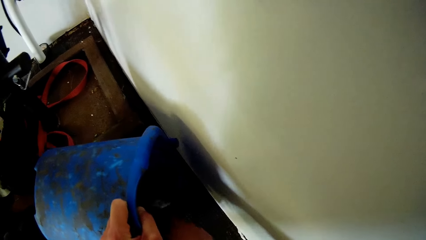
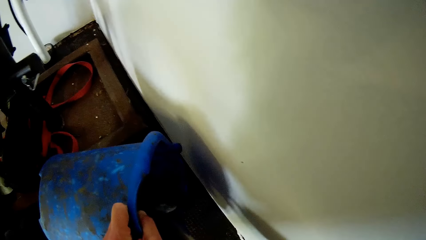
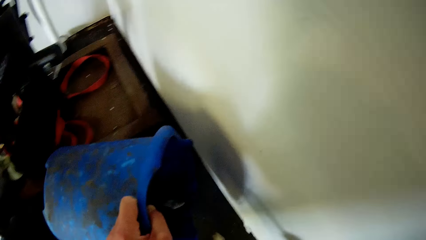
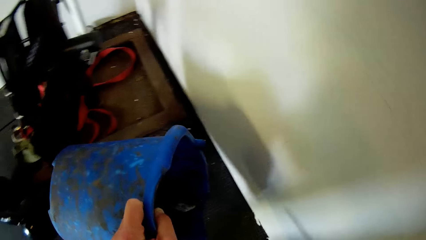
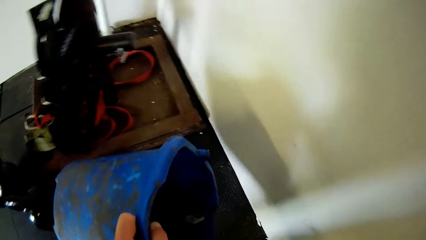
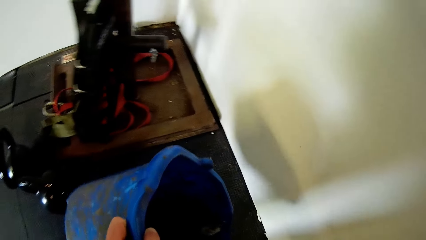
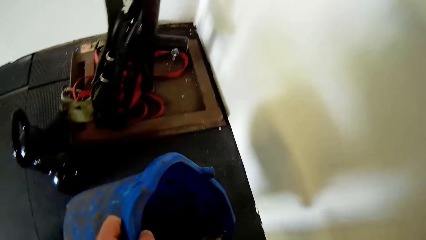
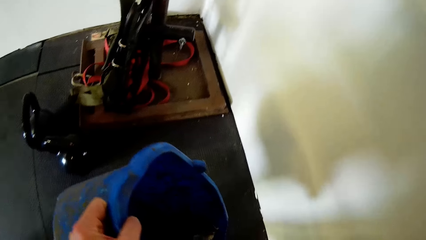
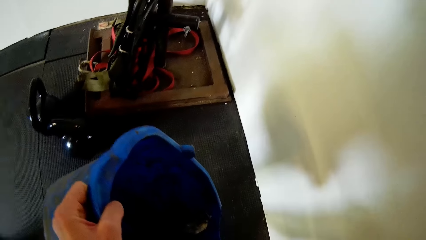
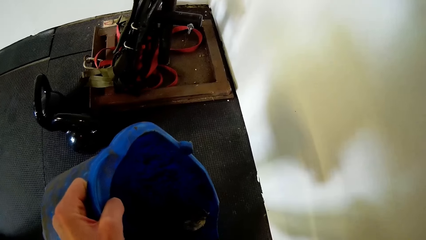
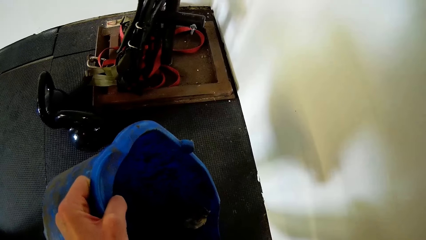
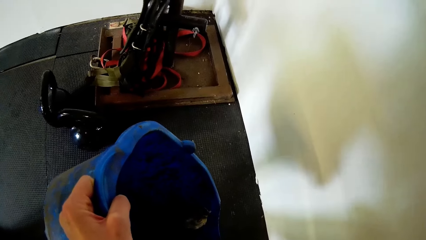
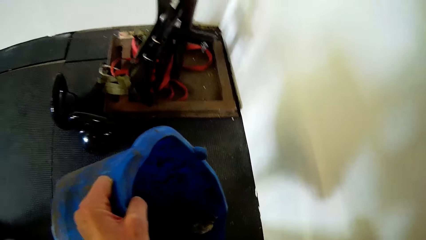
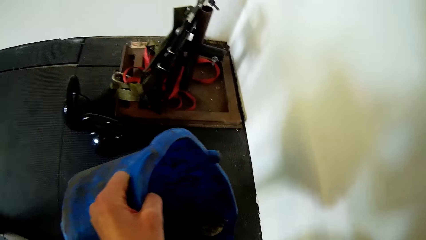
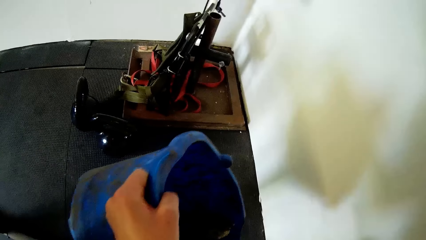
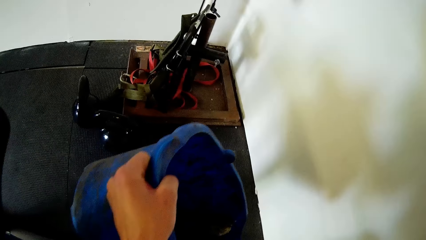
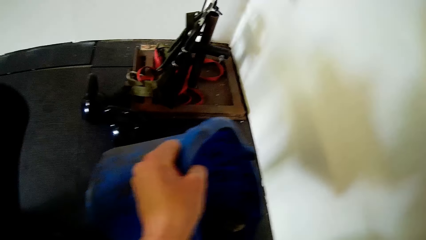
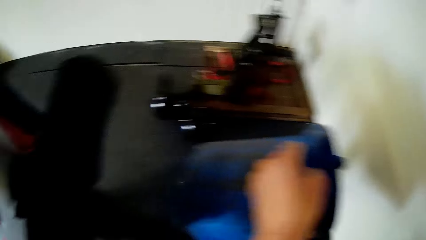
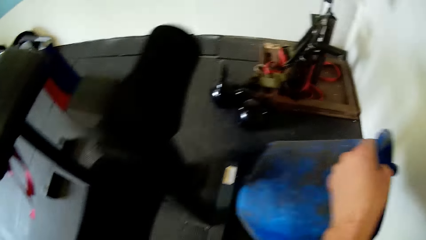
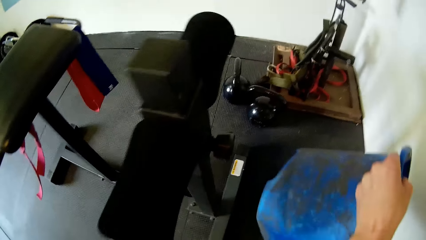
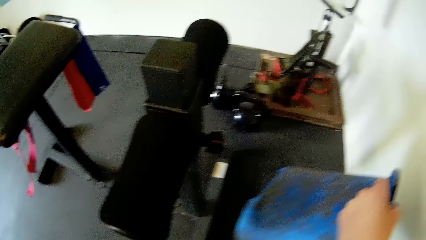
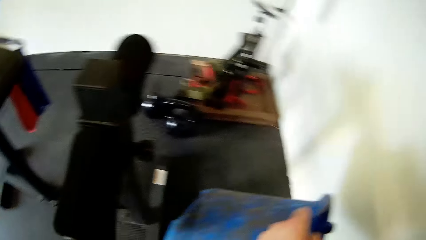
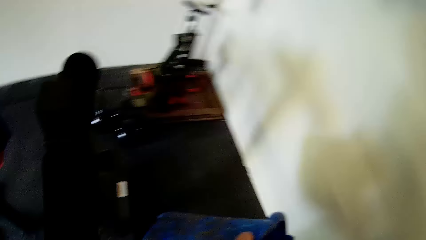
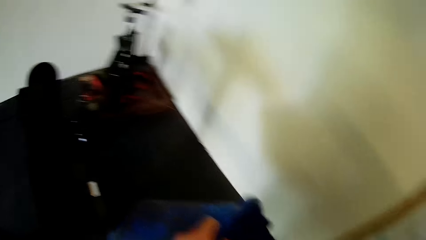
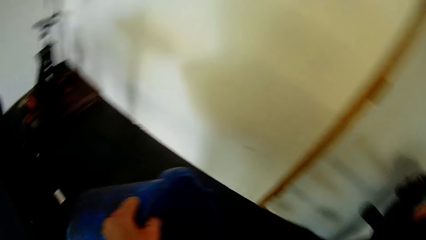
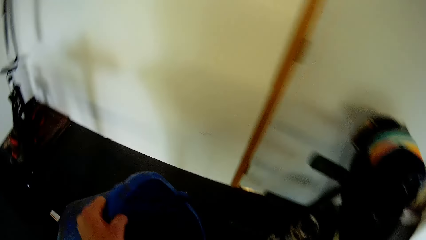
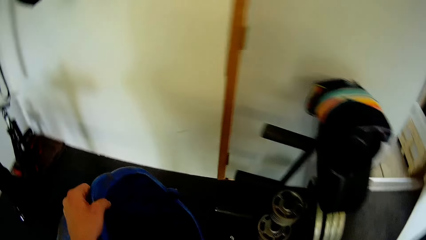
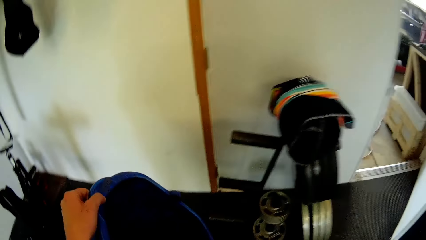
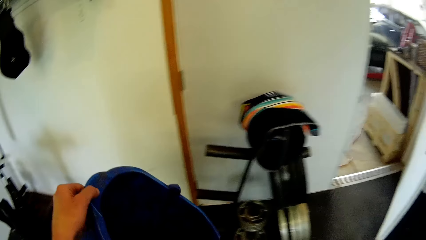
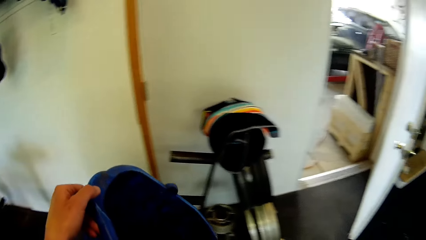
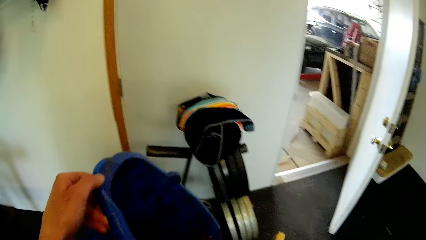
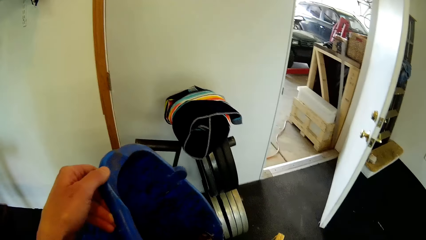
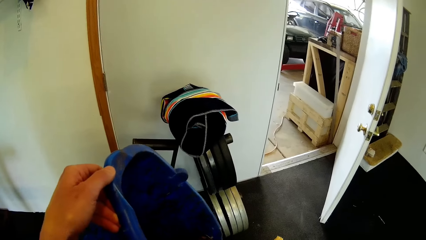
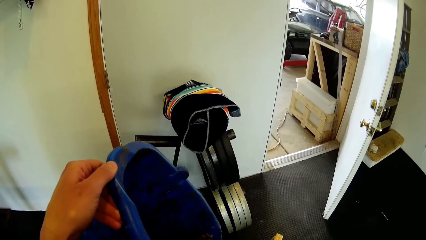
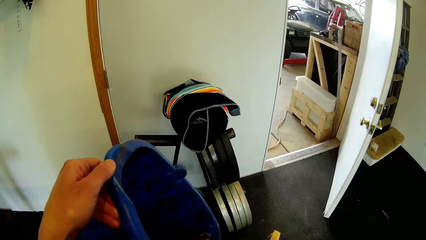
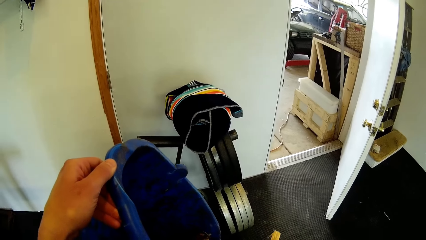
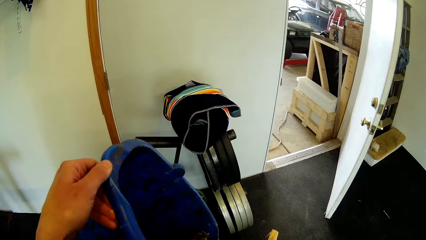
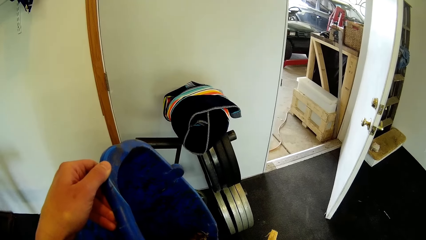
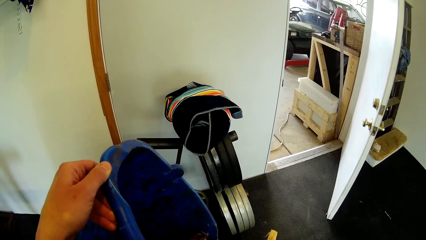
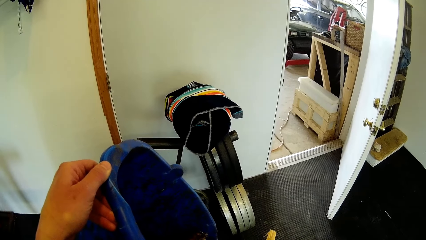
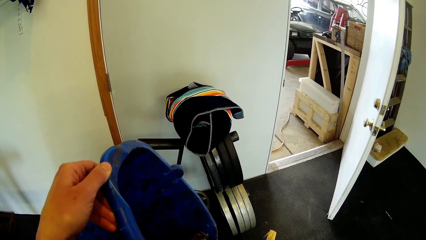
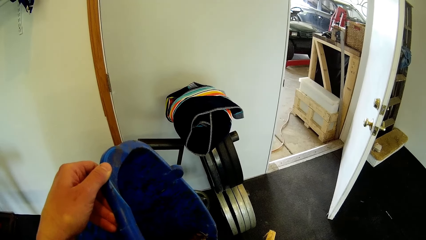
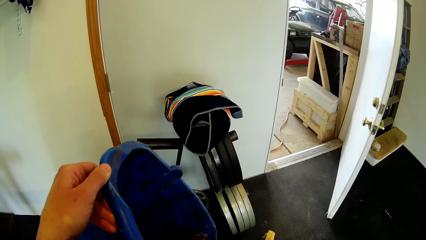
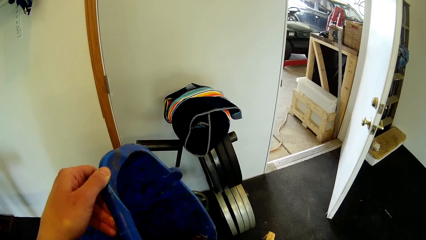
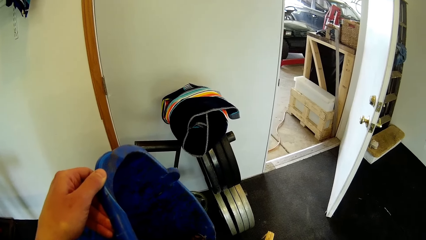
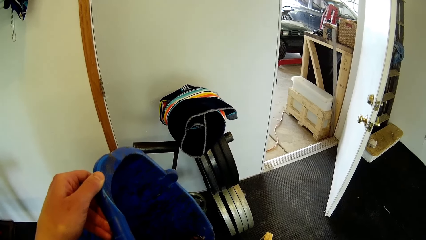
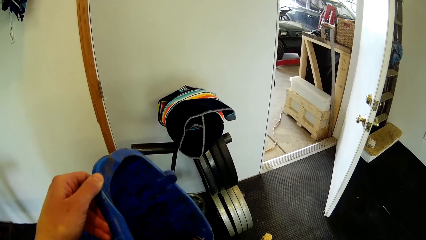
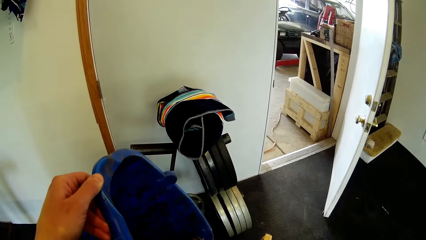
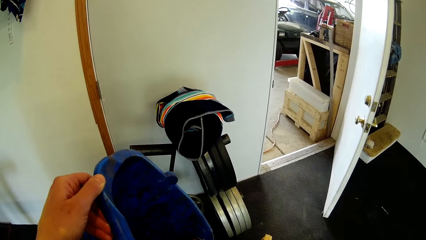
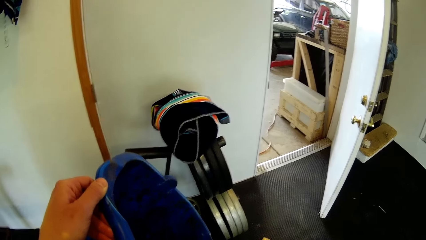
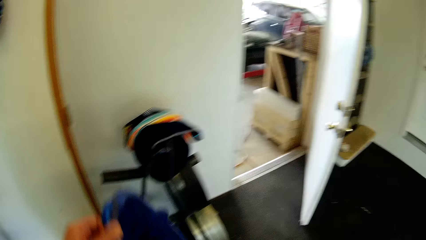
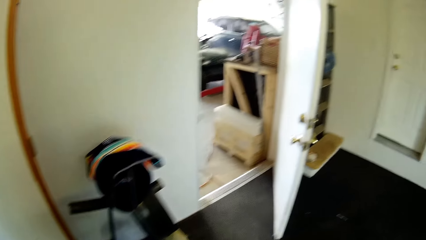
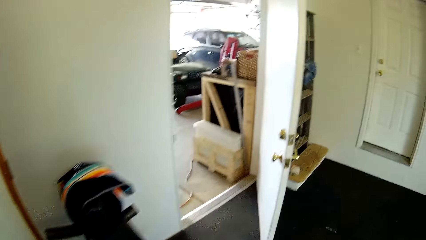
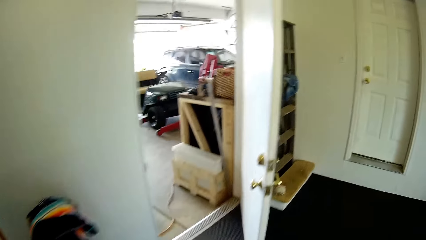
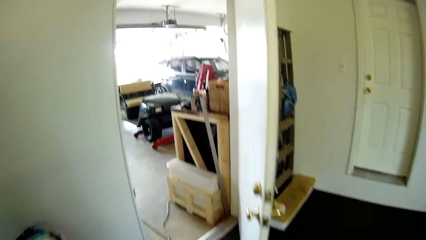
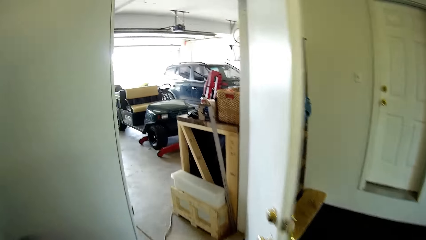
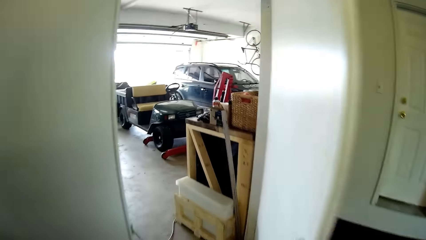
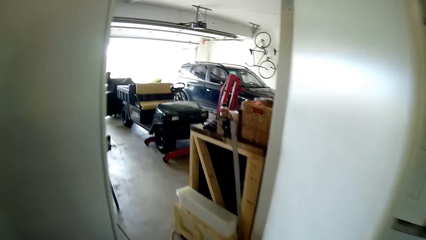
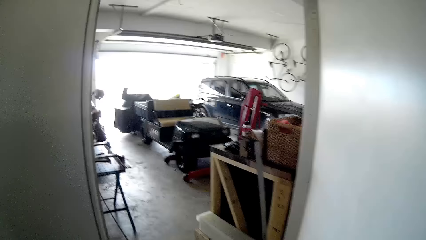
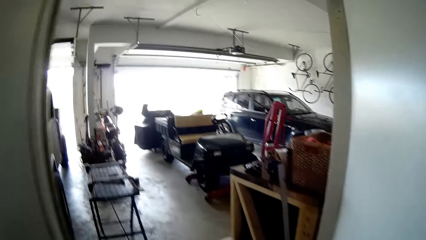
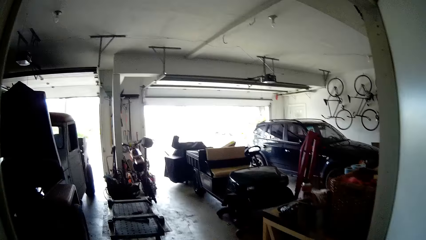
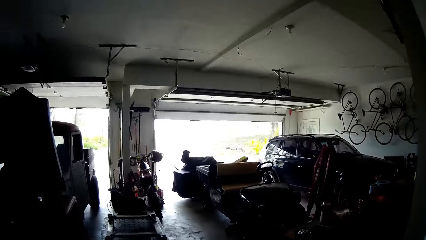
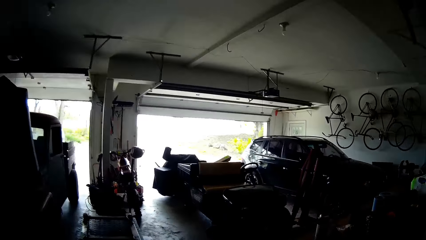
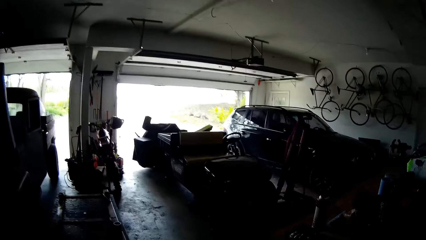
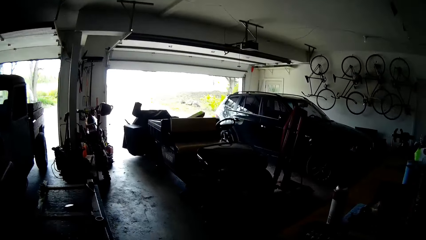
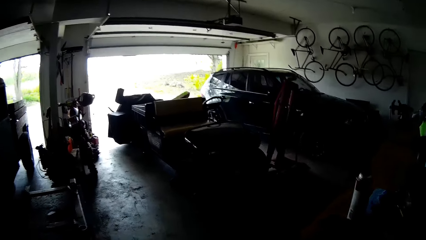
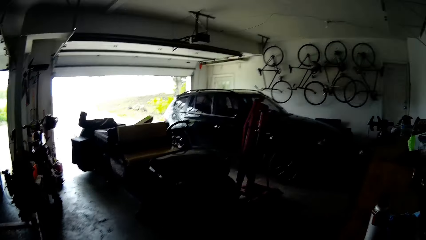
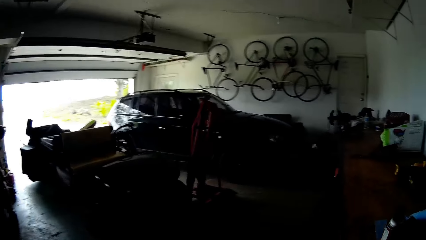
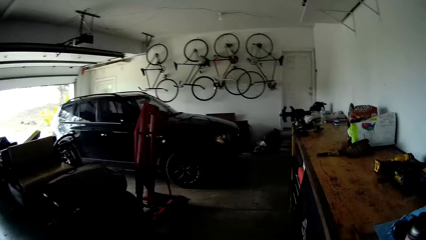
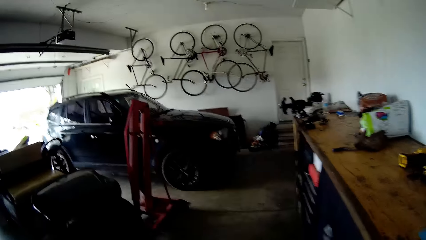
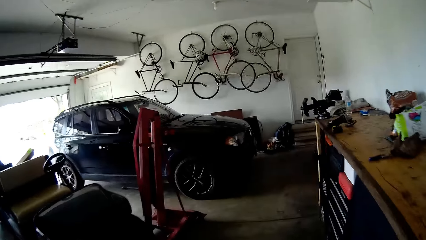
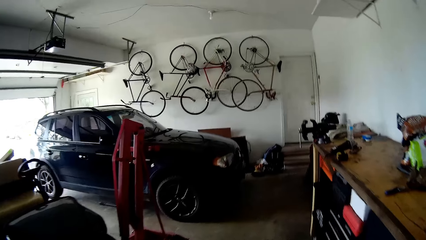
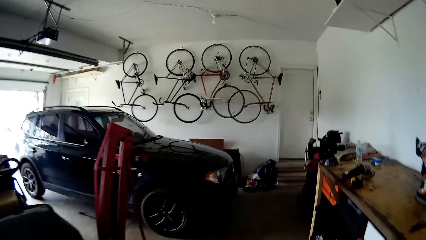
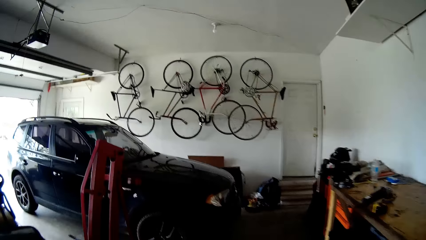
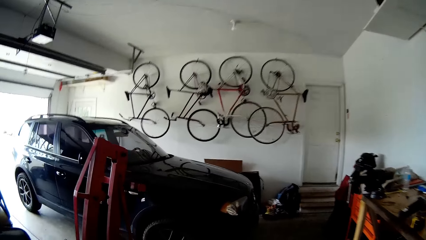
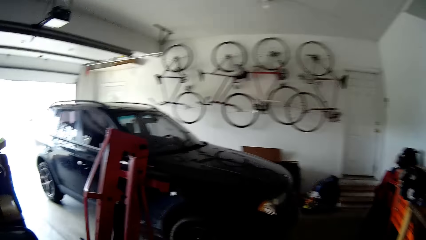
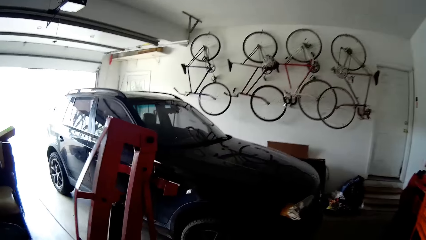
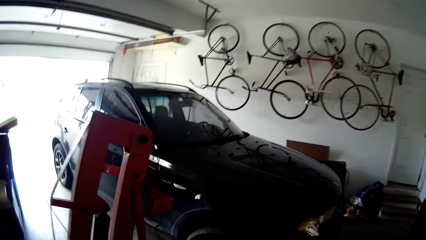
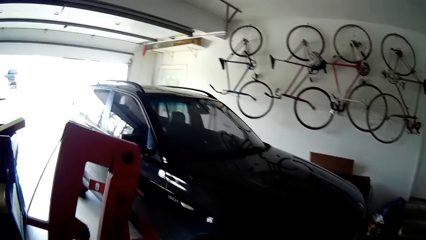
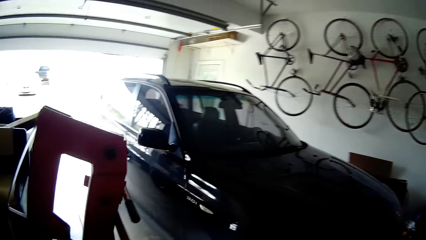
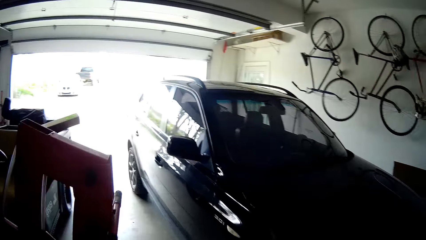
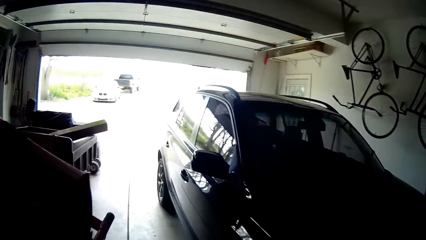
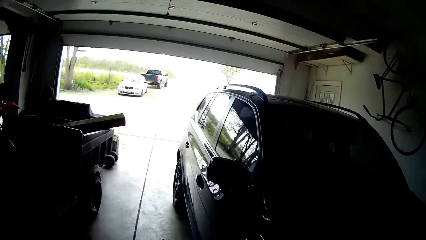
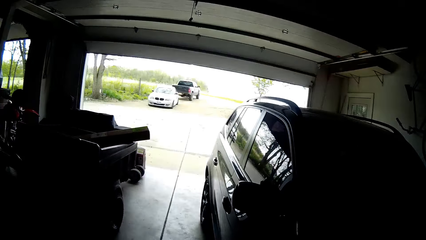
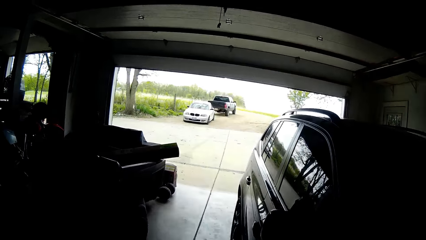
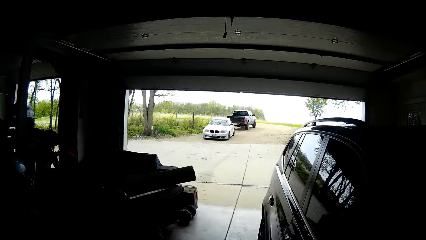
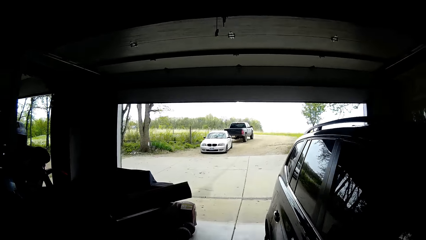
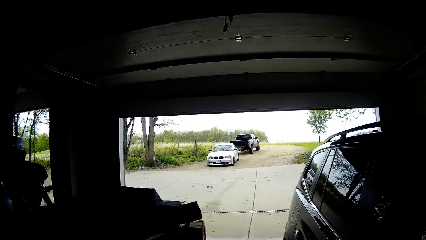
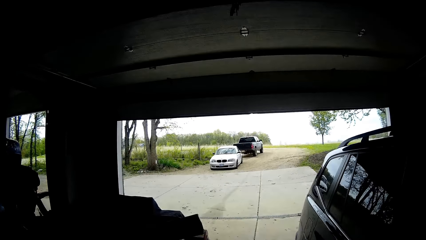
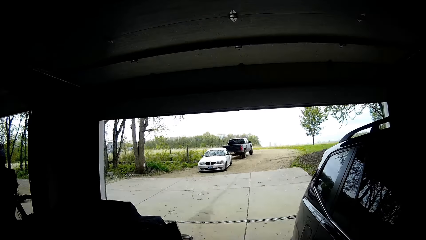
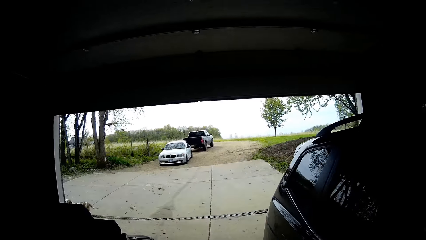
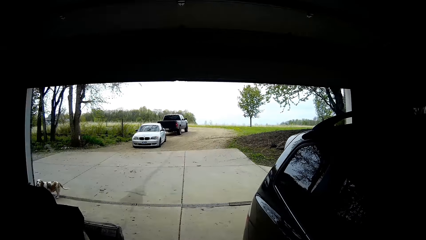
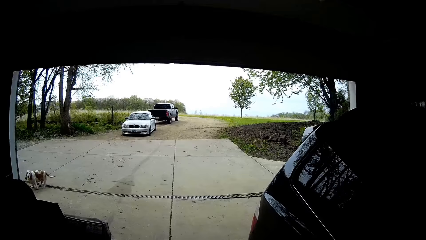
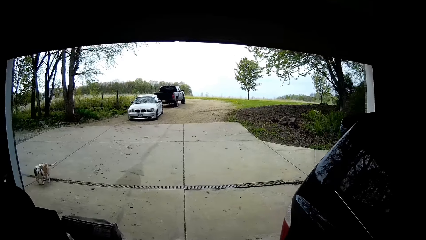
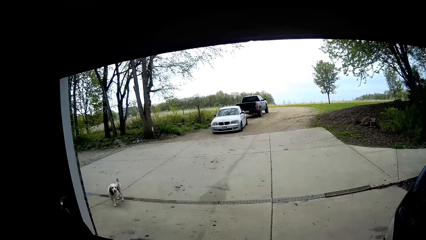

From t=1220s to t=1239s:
The camera wearer walks around the room. They walk into the garage.
